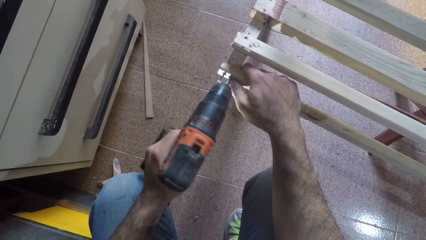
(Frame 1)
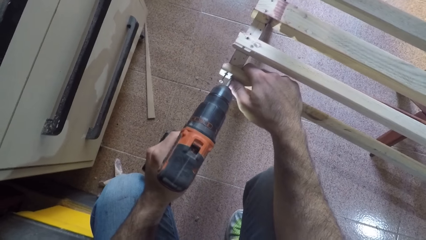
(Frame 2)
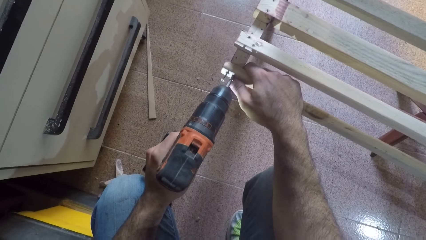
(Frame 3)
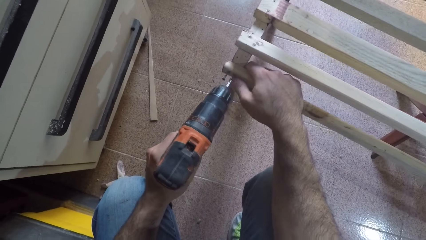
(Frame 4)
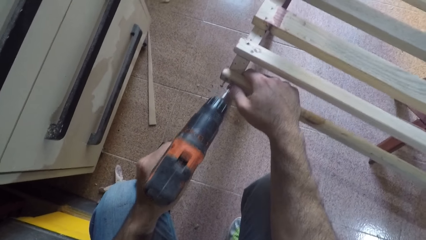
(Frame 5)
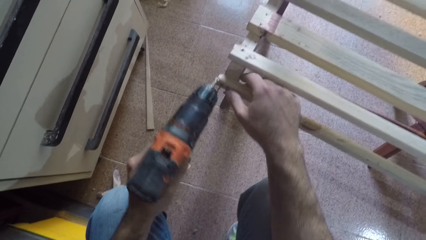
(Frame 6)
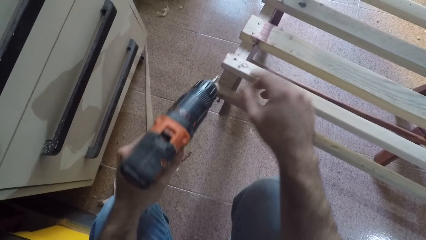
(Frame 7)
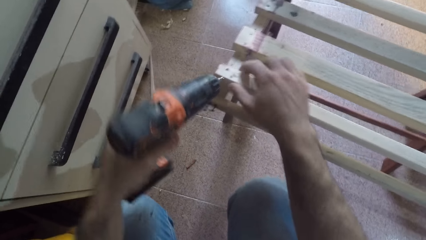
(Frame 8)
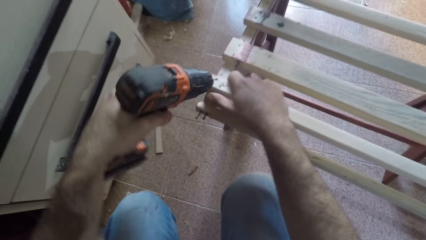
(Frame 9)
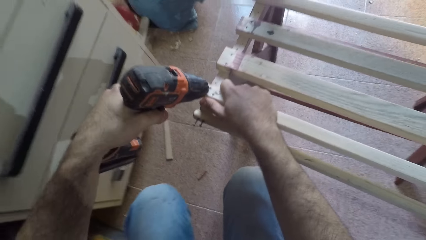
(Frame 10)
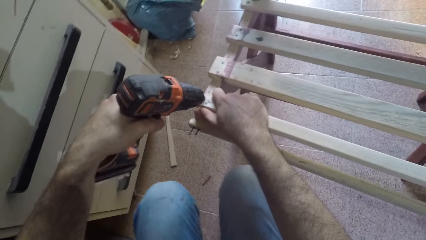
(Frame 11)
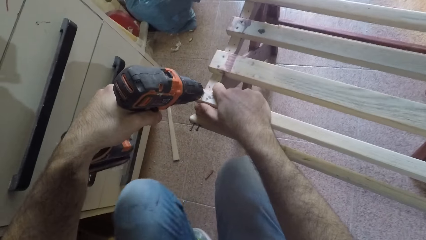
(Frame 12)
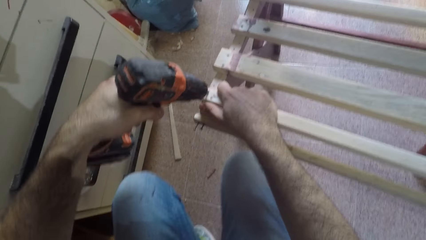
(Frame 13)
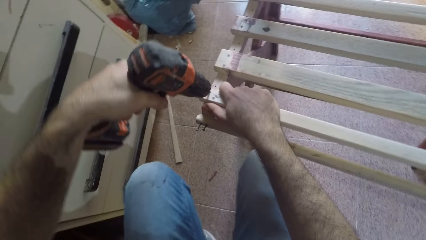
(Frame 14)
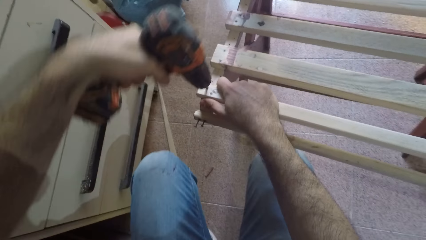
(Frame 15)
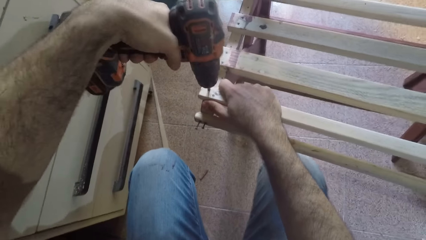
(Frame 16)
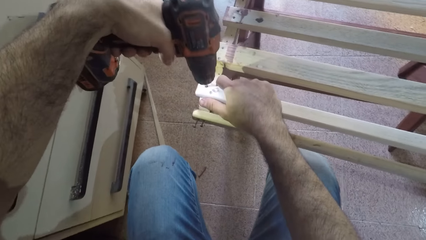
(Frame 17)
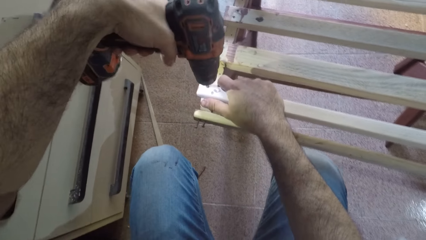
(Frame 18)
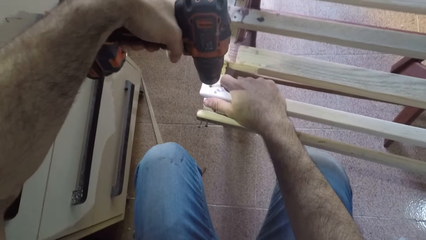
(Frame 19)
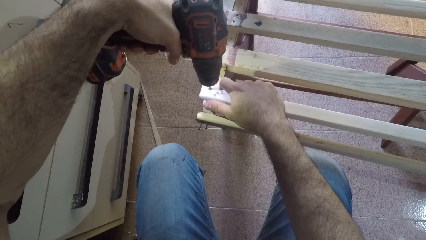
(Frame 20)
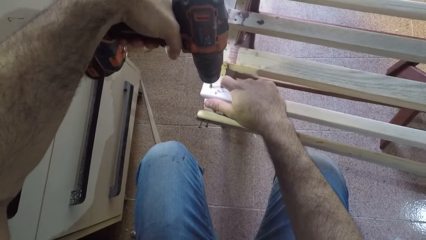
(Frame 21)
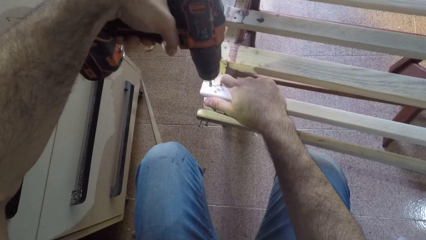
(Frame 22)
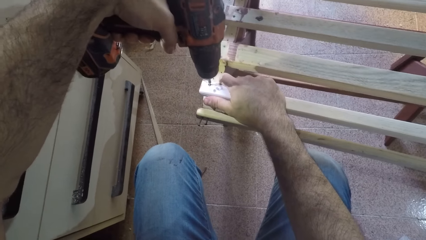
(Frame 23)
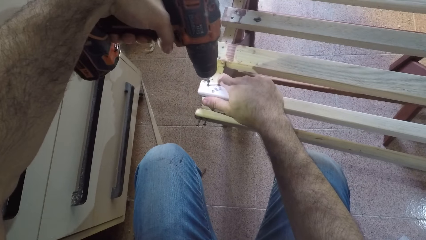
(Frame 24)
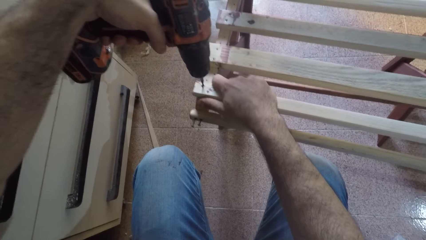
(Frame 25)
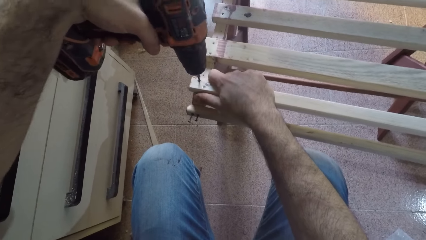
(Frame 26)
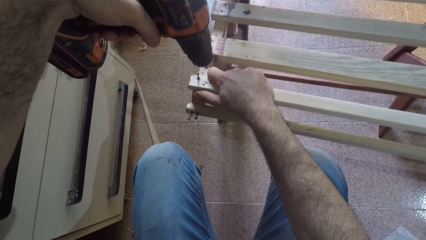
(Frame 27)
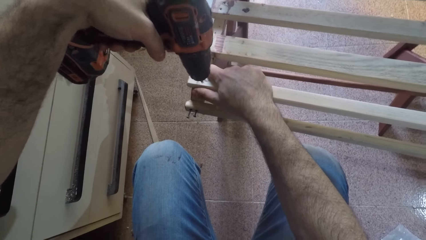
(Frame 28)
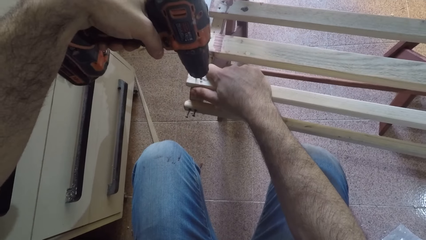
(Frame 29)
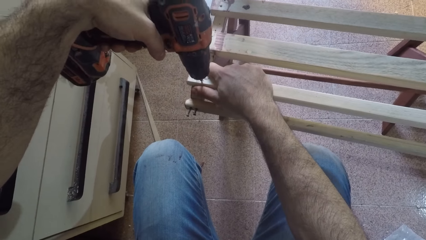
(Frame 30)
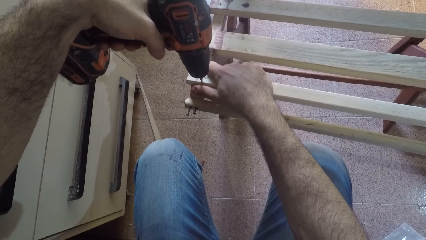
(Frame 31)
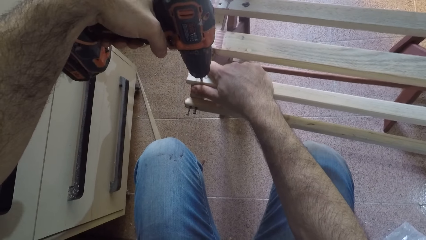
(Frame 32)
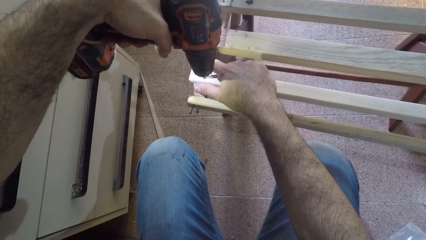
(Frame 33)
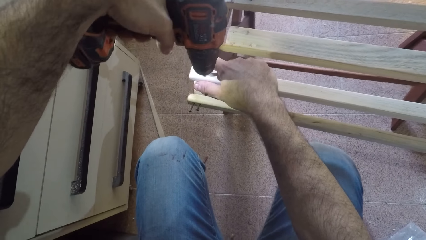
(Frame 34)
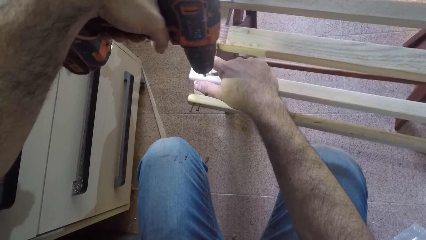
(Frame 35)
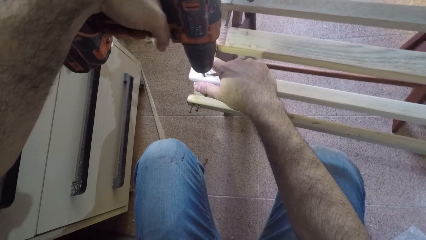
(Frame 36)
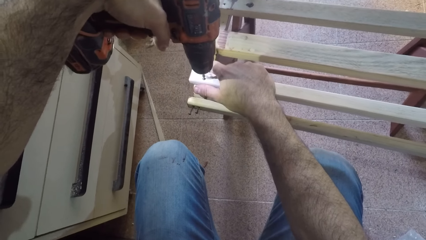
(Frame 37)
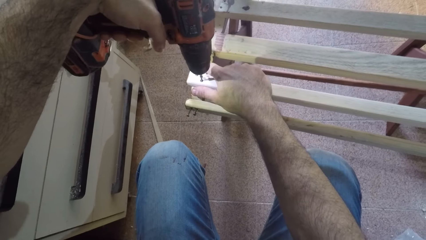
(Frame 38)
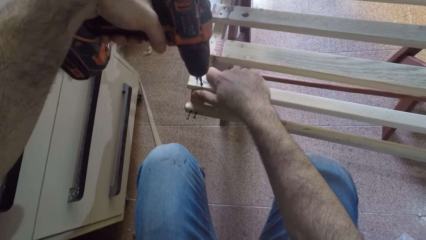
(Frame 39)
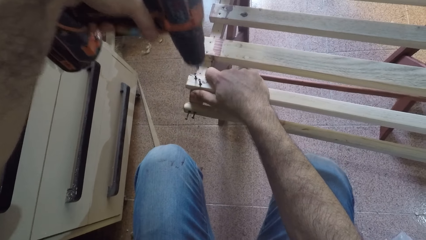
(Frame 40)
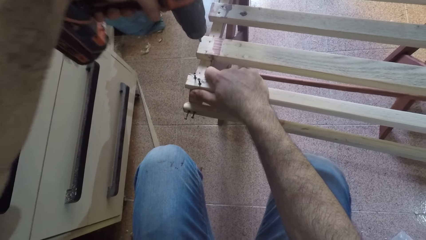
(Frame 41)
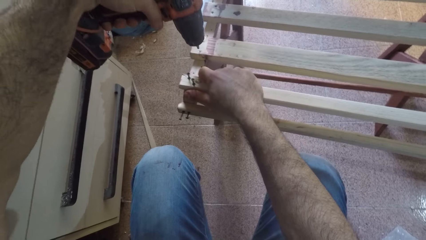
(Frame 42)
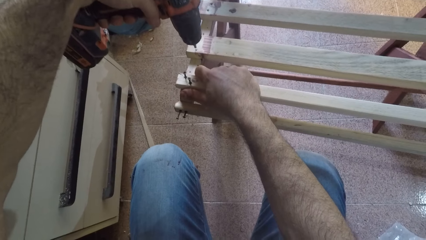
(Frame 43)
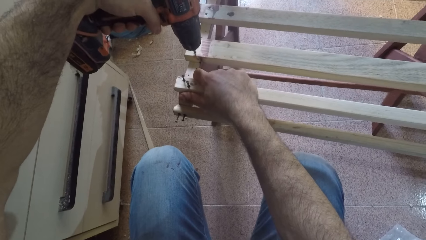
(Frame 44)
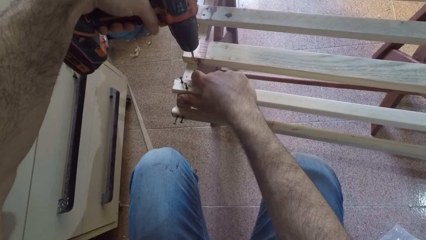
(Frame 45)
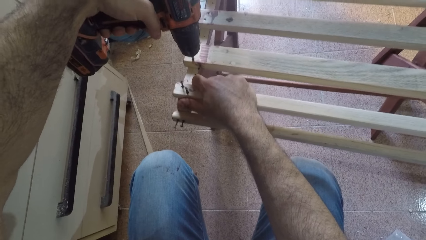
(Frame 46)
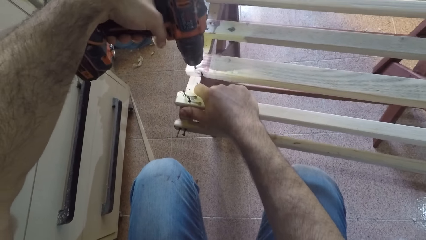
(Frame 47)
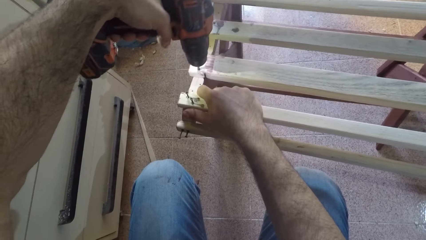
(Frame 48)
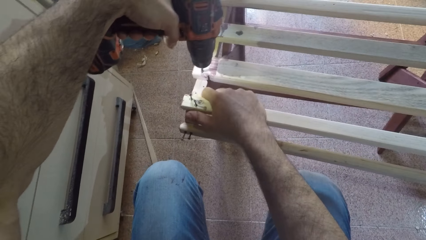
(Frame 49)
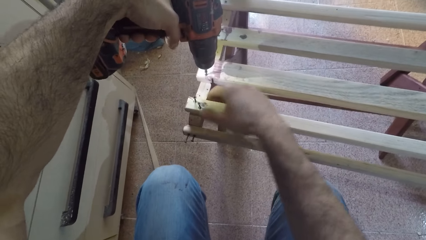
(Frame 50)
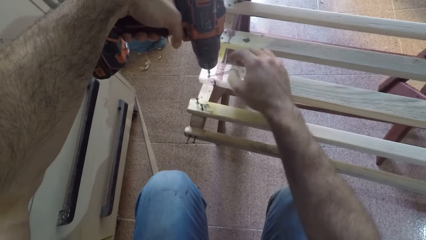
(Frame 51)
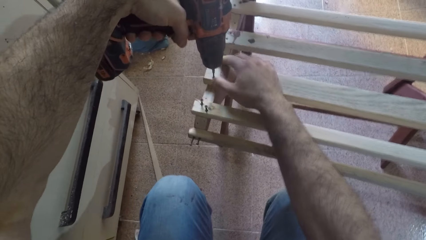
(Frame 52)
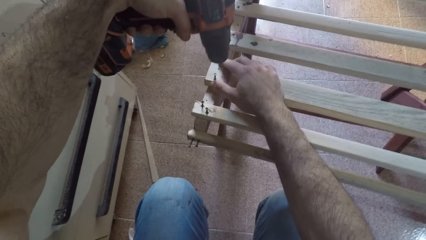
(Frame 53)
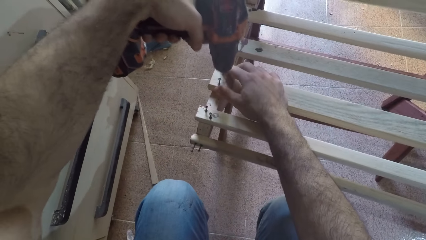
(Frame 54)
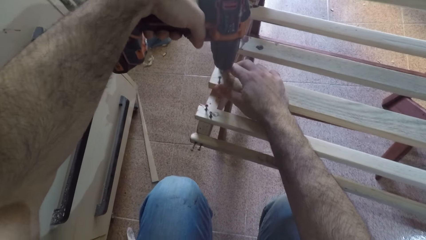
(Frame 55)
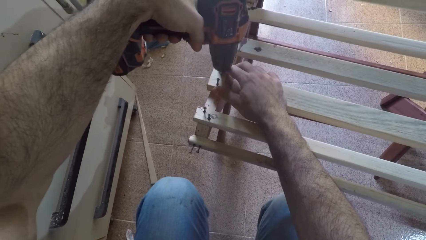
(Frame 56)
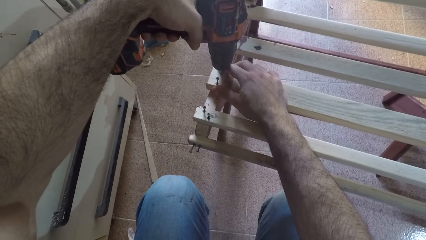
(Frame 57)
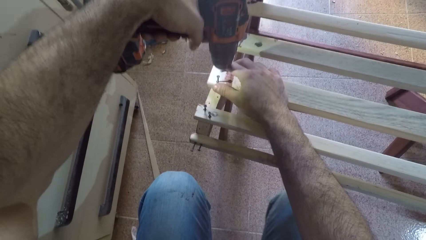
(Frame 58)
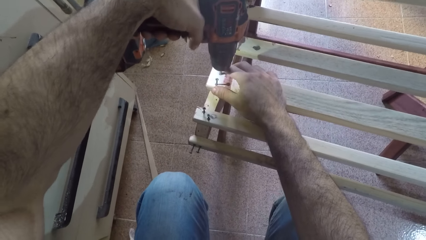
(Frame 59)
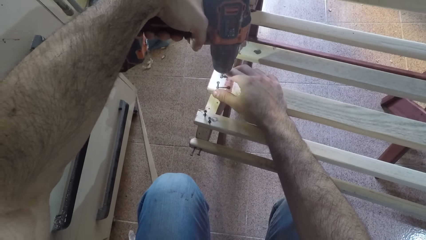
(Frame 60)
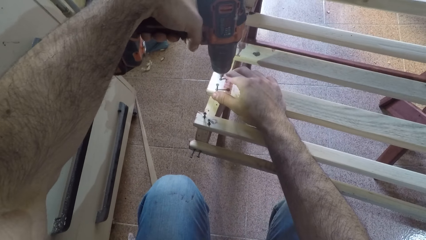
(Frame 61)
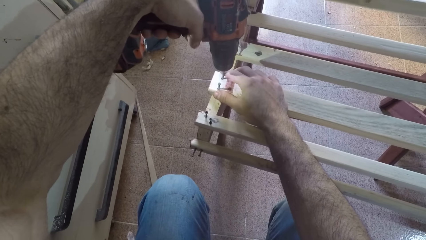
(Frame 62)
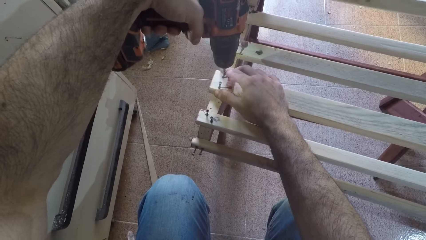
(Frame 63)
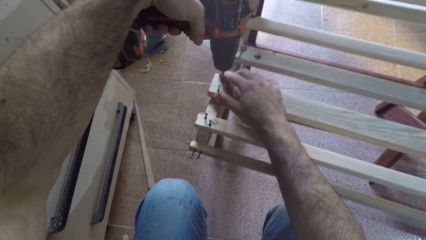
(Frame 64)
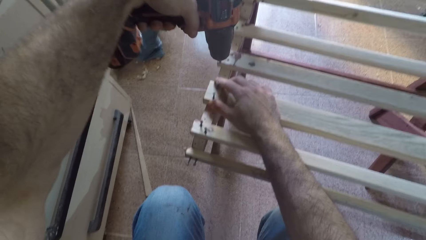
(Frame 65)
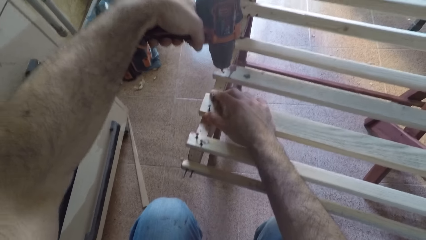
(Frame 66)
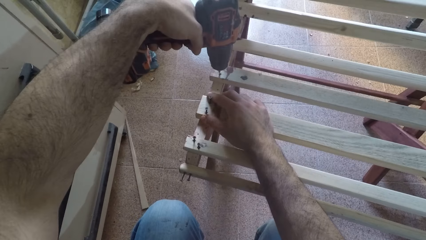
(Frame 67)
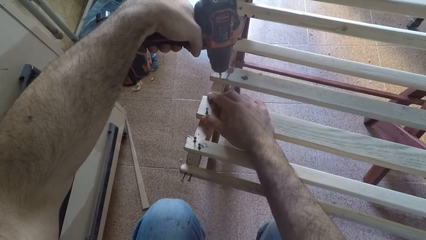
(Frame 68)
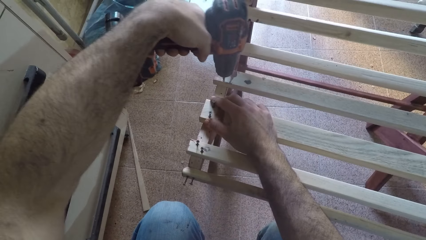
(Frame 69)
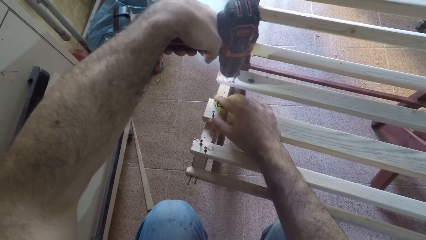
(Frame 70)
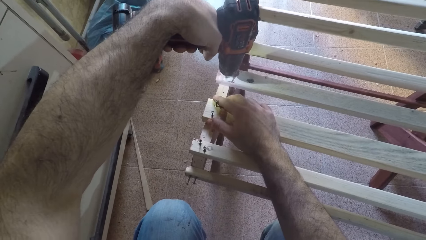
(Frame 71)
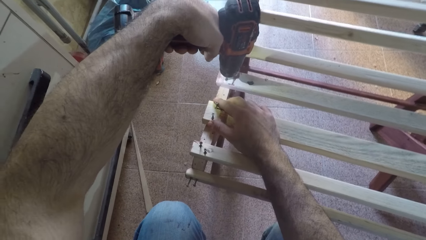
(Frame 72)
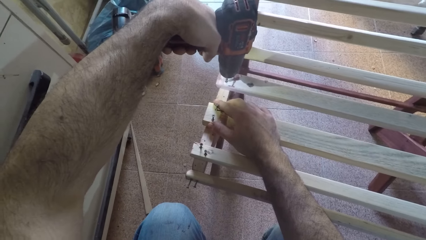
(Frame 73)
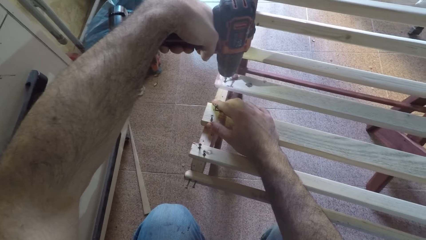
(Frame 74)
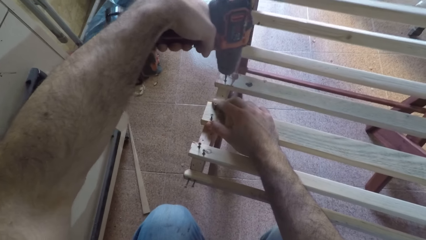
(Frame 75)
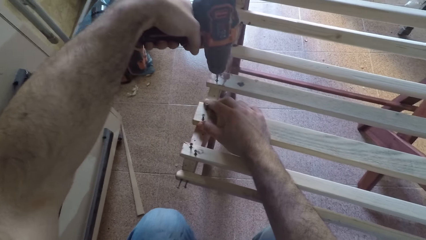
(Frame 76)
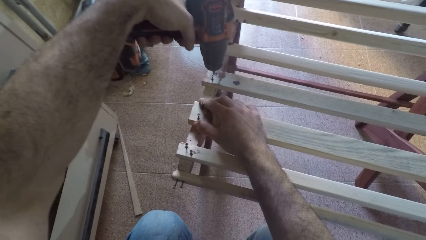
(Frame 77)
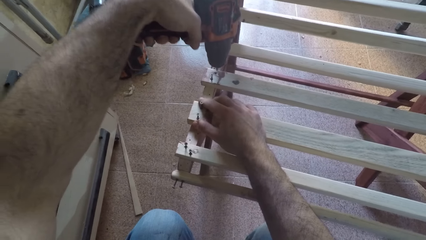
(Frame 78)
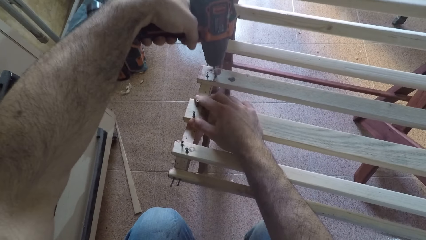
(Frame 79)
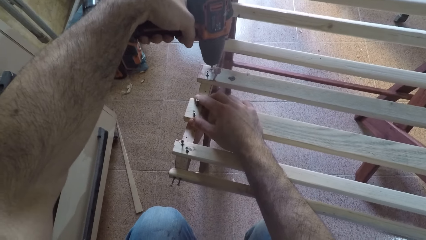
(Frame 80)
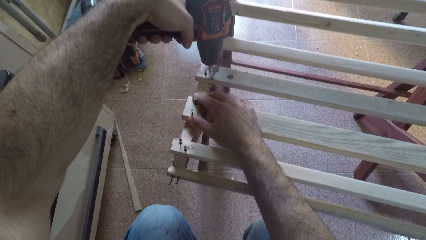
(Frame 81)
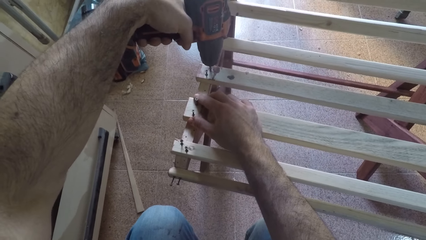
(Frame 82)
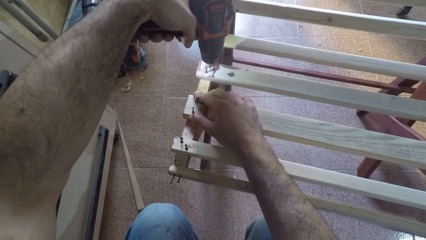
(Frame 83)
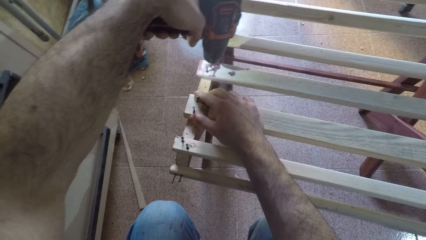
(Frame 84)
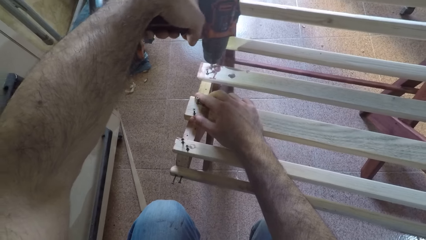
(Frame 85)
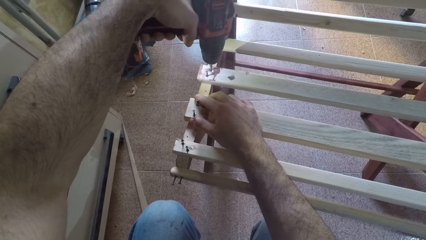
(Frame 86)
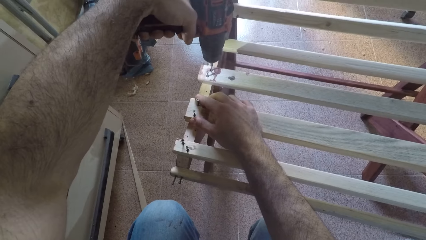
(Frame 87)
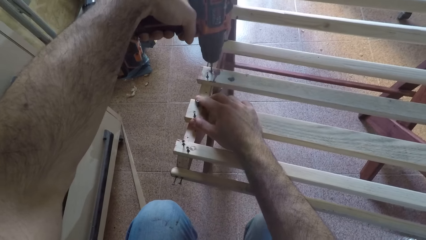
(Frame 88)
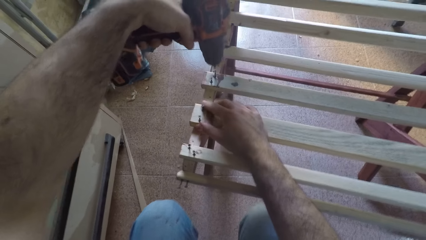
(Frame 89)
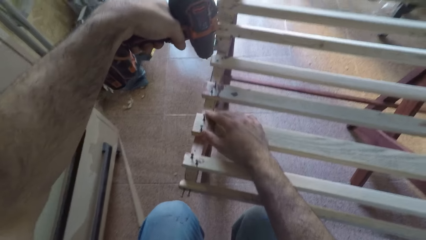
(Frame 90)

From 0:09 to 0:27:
The camera wearer moves up the nail gun and drives a nail into a piece of wood with the nail gun. They move up the nail gun and drive a nail into the piece of wood. They move up the nail gun and drive a nail into the piece of wood. They move up the nail gun and drive a nail into the piece of wood. They move up the nail gun and drive a nail into the piece of wood. They move up the nail gun and drive a nail into the piece of wood.
